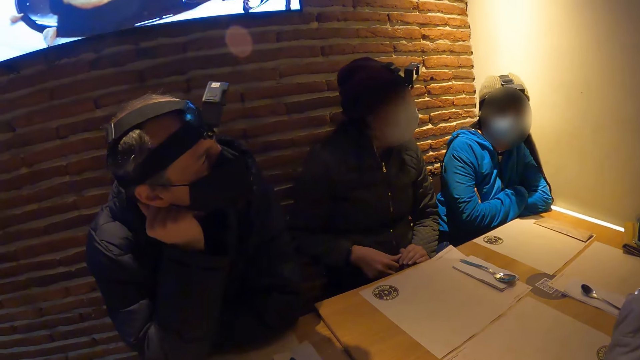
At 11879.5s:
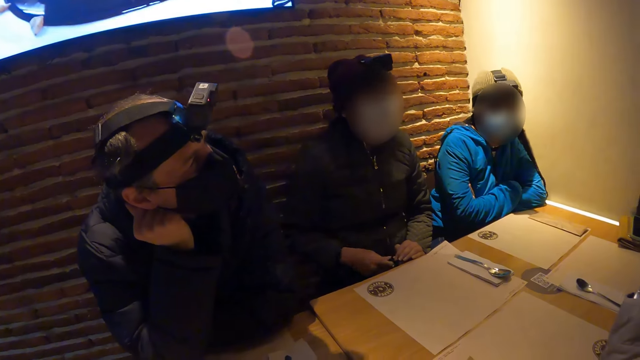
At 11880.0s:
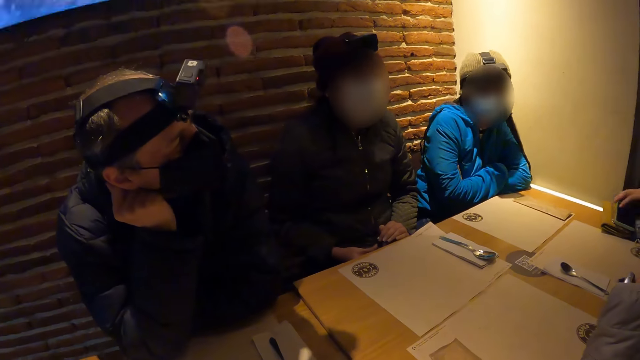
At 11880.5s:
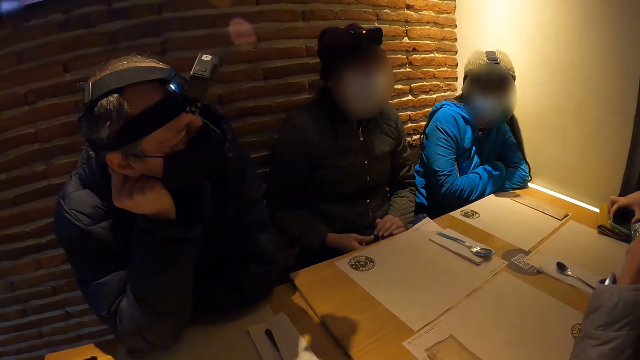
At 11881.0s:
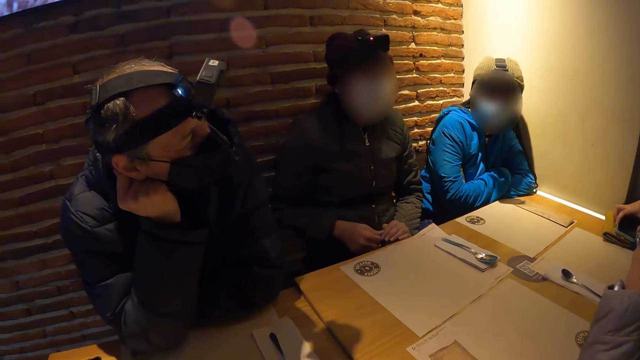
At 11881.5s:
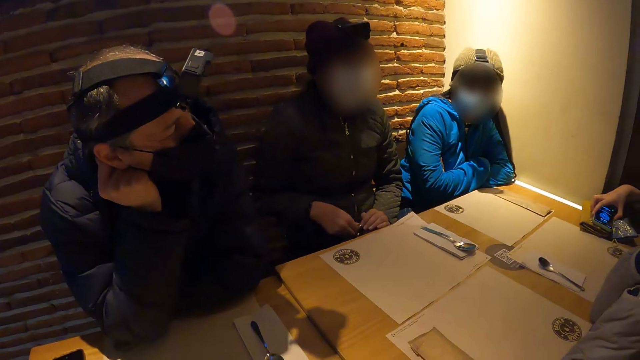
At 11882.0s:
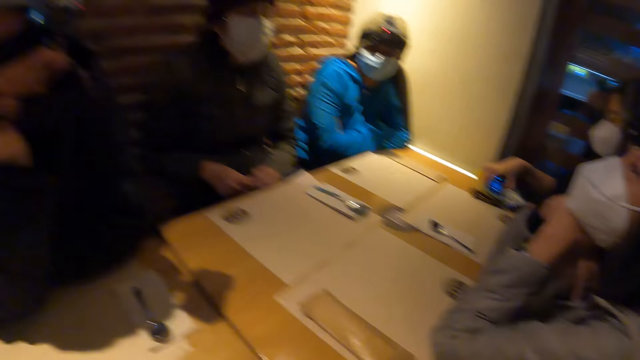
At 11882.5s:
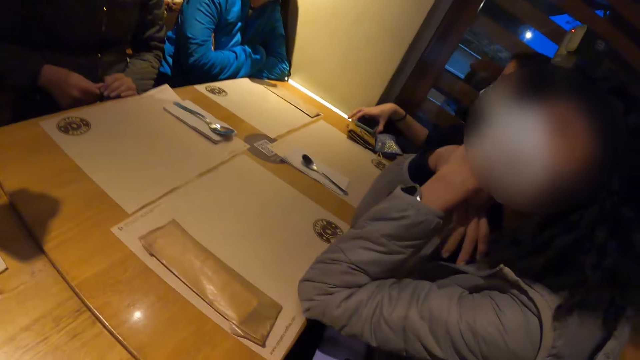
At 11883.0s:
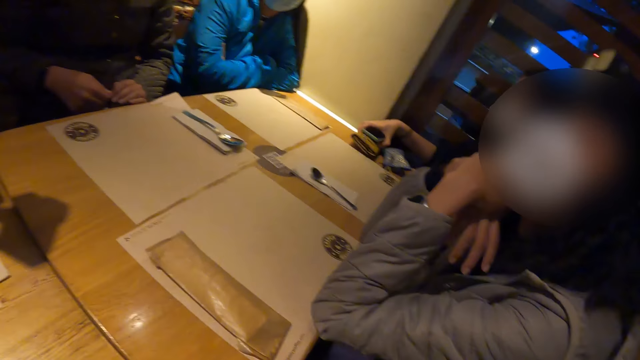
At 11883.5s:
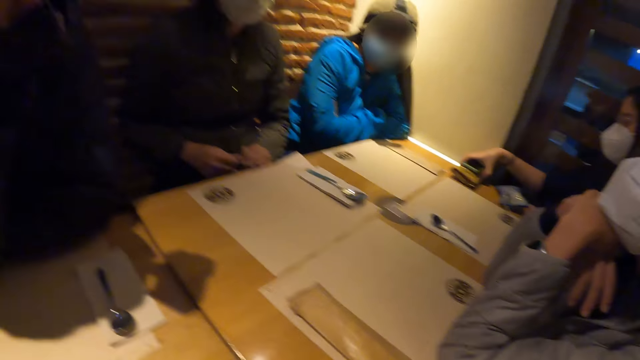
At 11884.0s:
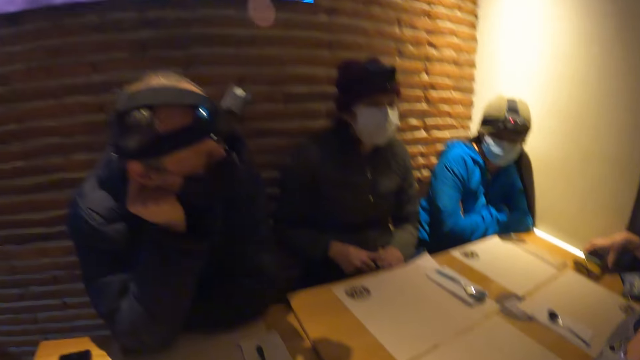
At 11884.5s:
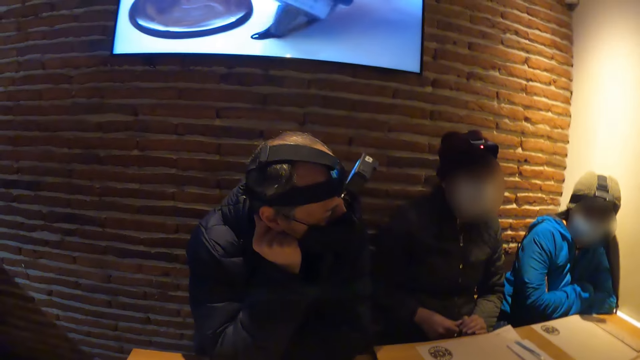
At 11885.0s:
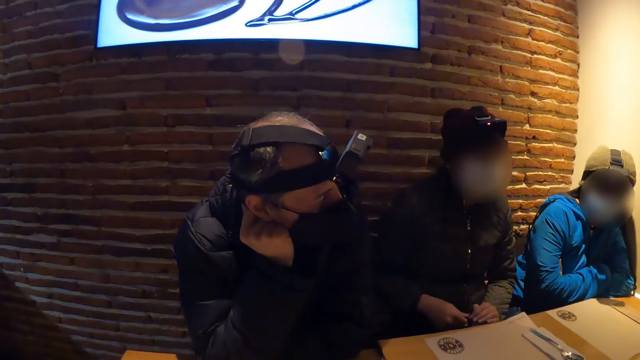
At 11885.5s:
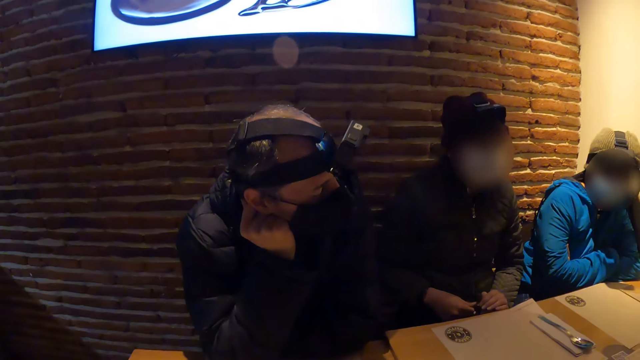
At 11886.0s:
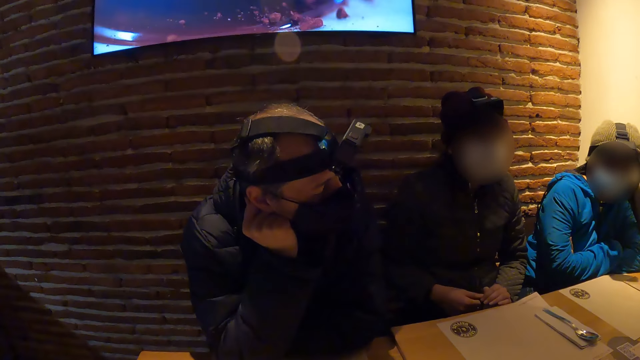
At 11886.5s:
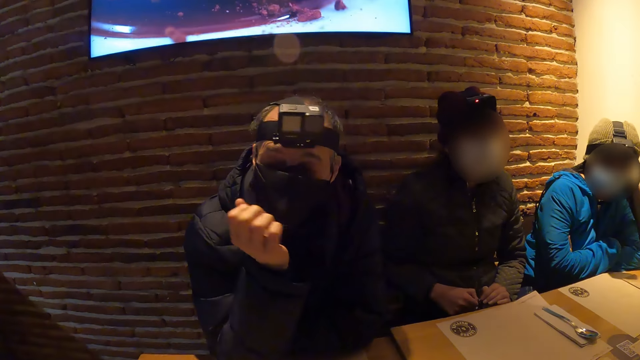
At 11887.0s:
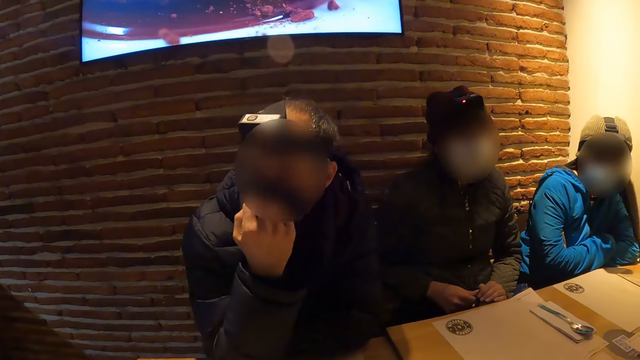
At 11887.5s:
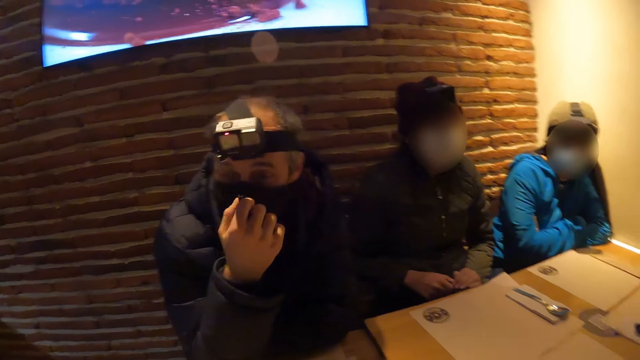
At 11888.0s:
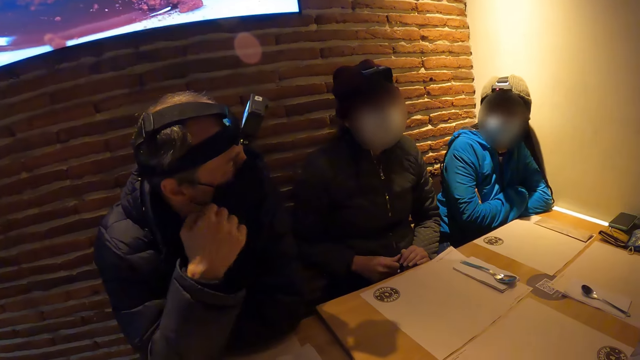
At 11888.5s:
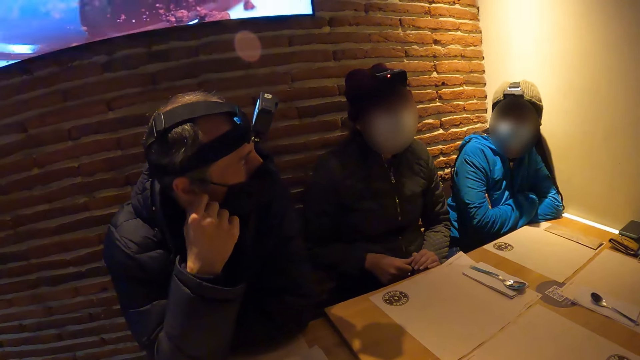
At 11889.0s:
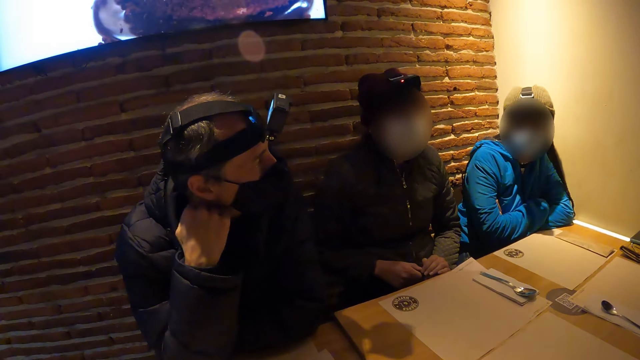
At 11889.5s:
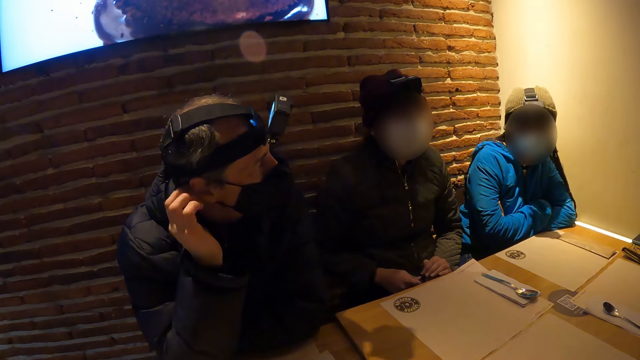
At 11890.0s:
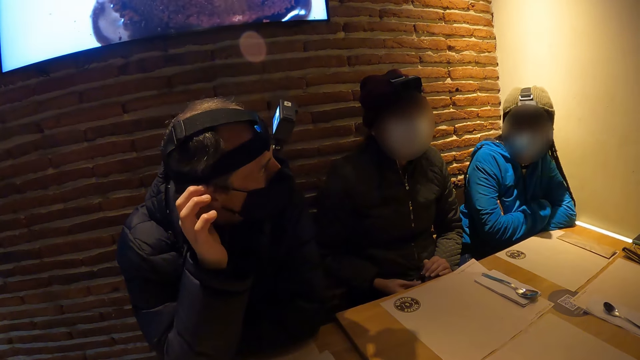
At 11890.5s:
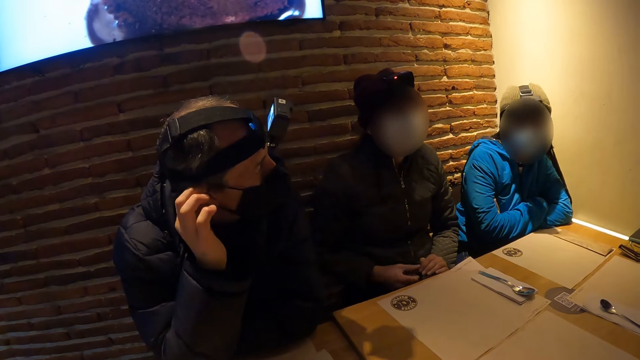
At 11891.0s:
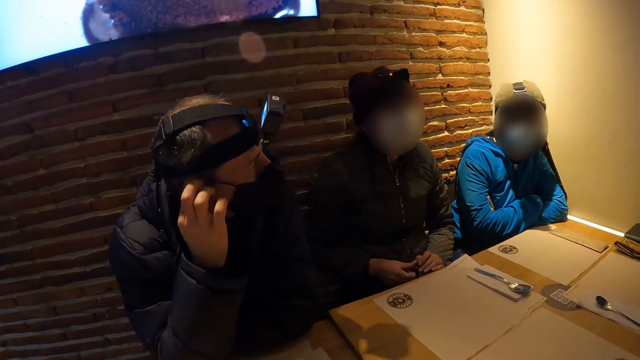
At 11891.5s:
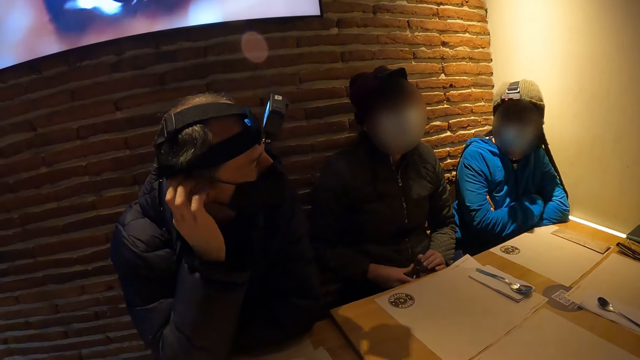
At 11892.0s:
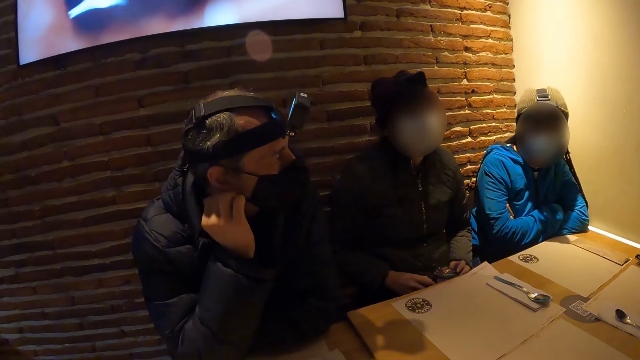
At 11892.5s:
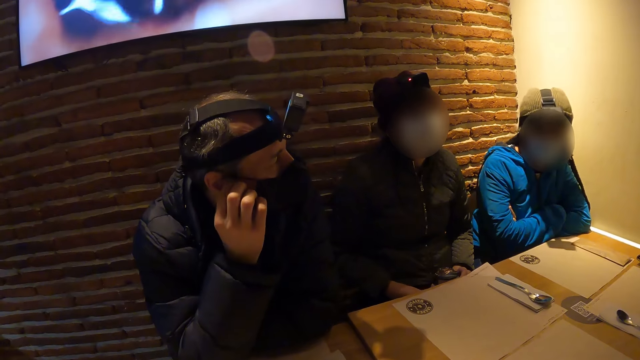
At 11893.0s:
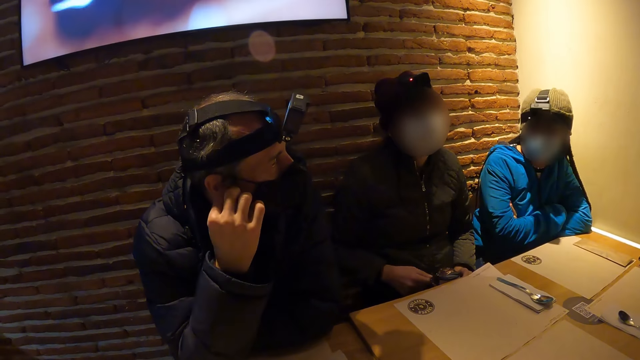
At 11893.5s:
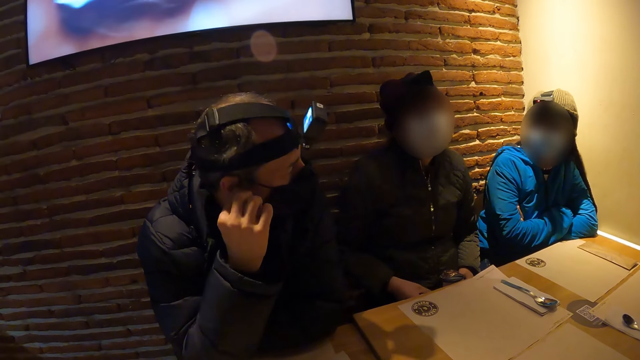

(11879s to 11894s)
The camera wearer looks around. A woman moves a purse on the table with her right hand. A man looks at another woman. The other woman nods.

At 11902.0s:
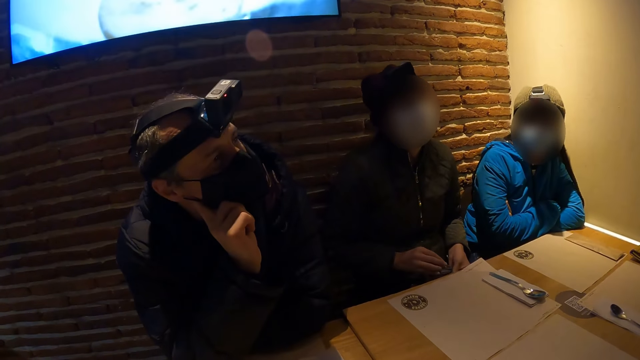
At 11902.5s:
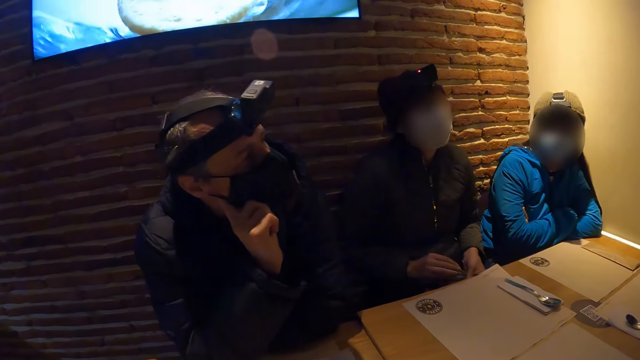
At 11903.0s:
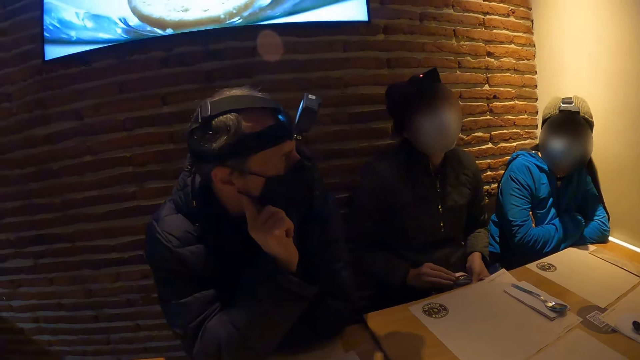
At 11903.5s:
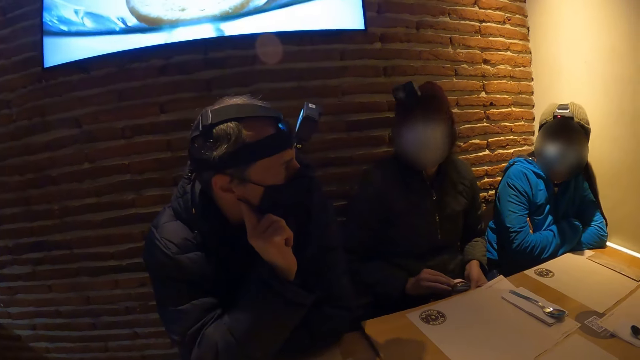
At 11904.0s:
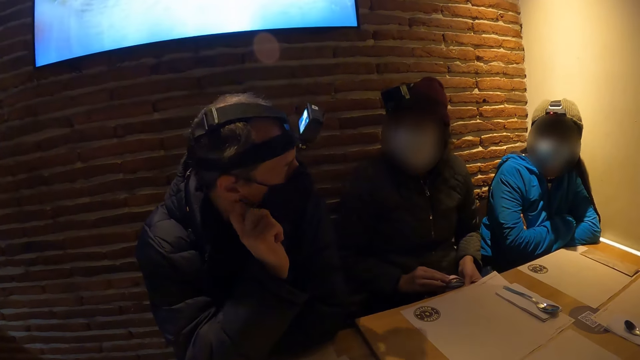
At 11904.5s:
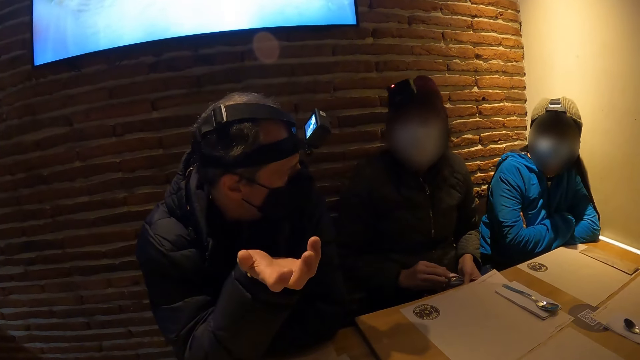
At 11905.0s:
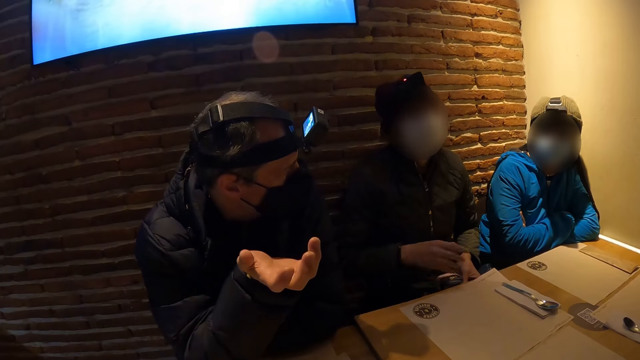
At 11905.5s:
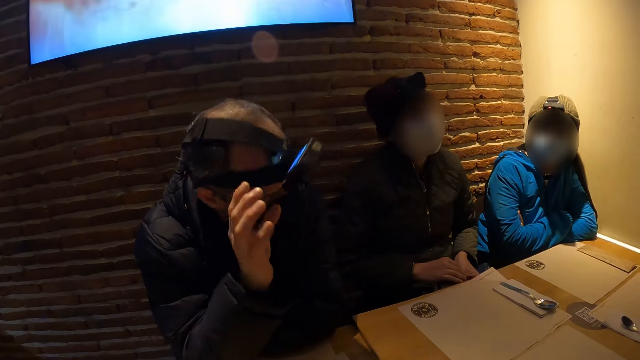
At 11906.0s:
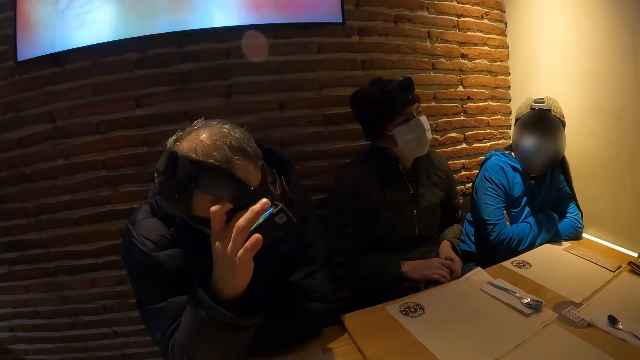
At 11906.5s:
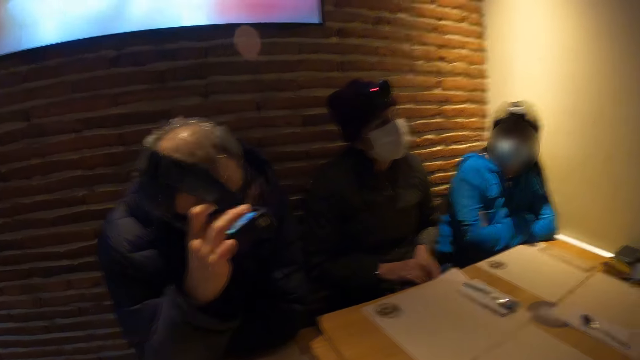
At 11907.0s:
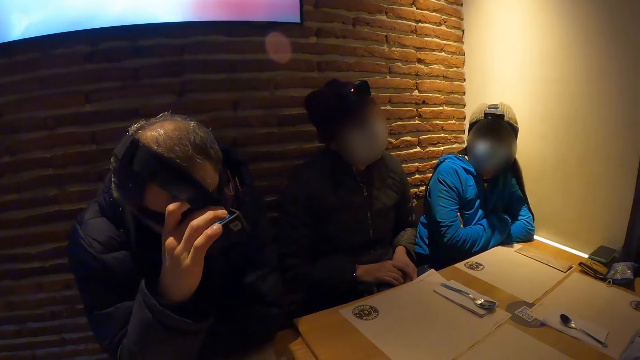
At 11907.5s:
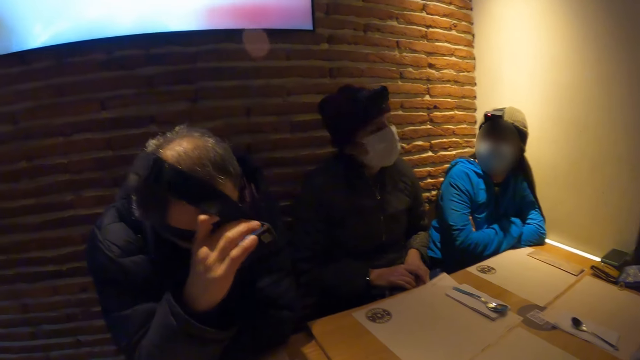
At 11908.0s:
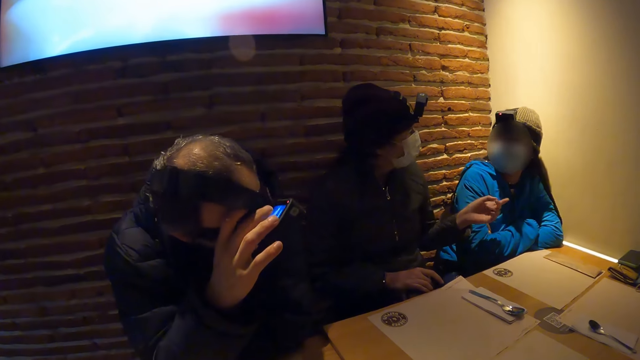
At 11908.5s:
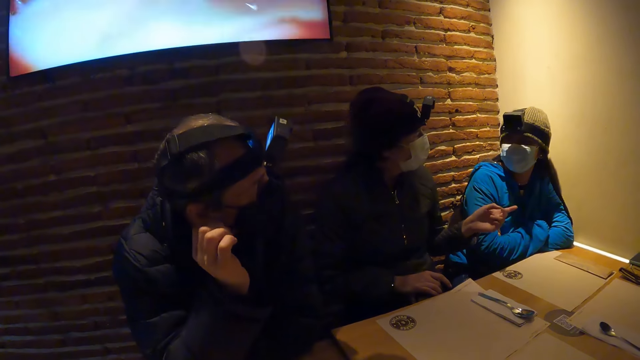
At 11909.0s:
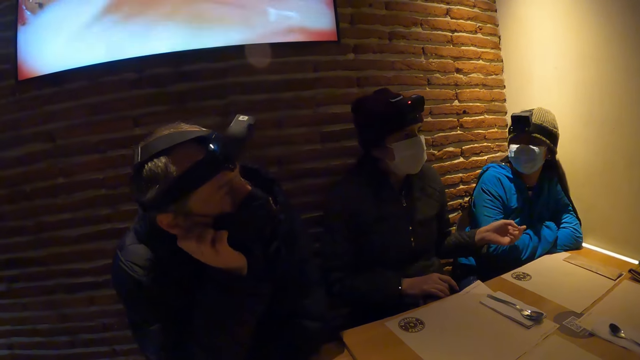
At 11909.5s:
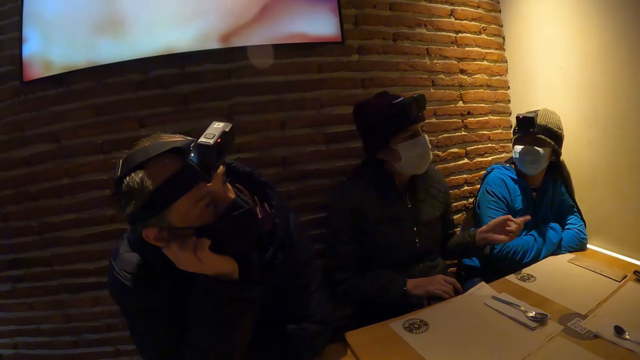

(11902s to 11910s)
The man adjusts a camera on his head with his right hand.
